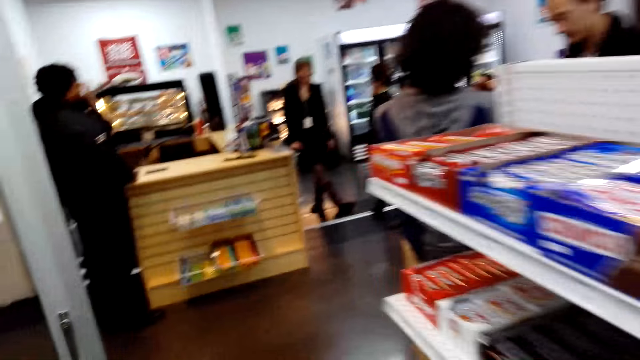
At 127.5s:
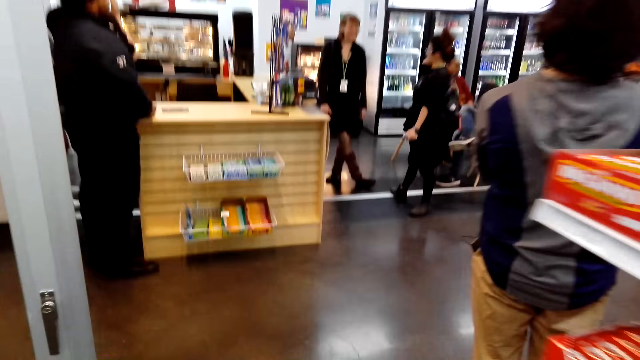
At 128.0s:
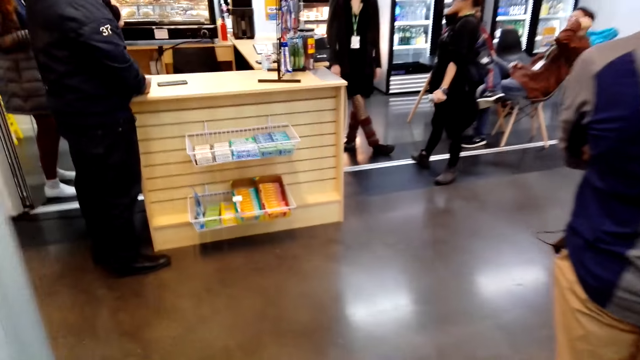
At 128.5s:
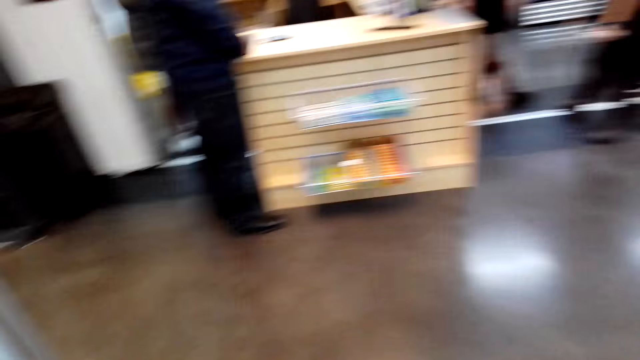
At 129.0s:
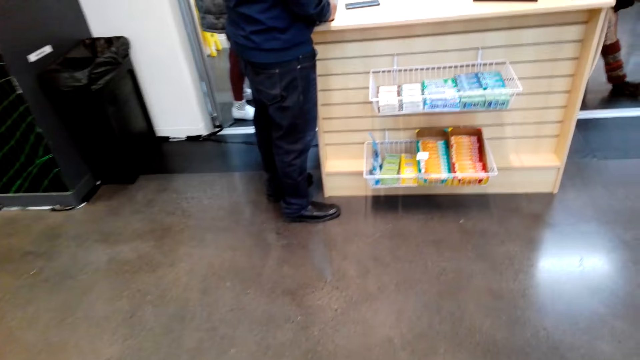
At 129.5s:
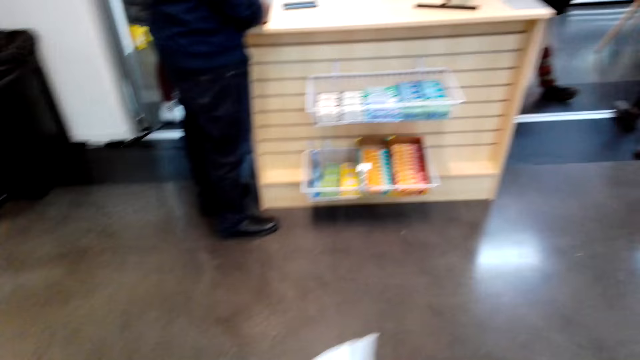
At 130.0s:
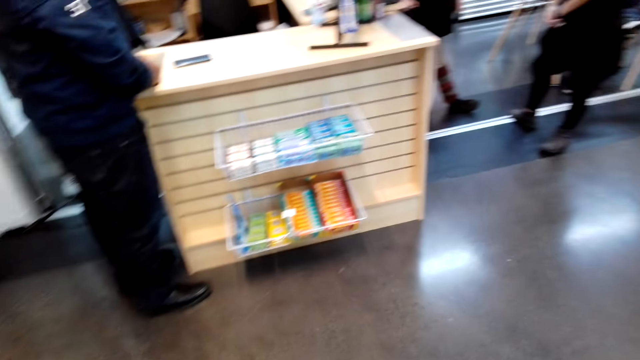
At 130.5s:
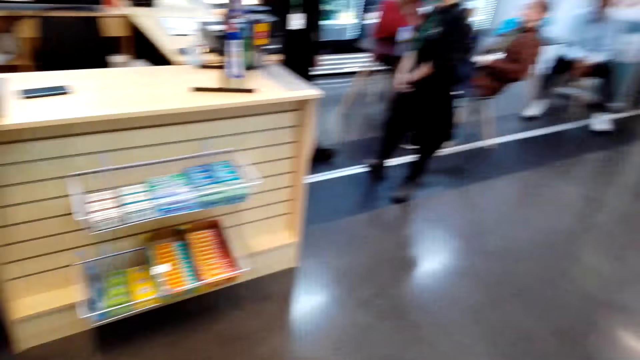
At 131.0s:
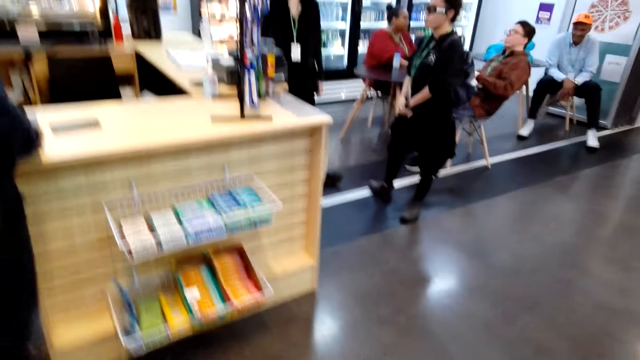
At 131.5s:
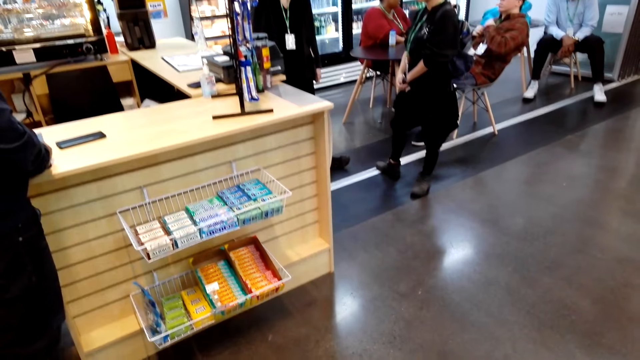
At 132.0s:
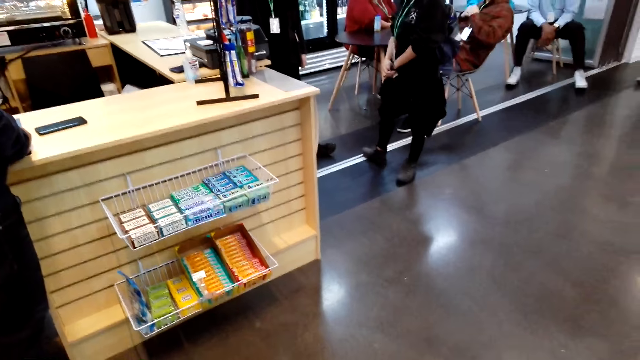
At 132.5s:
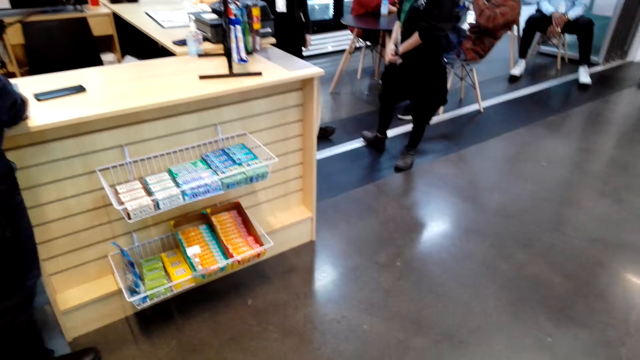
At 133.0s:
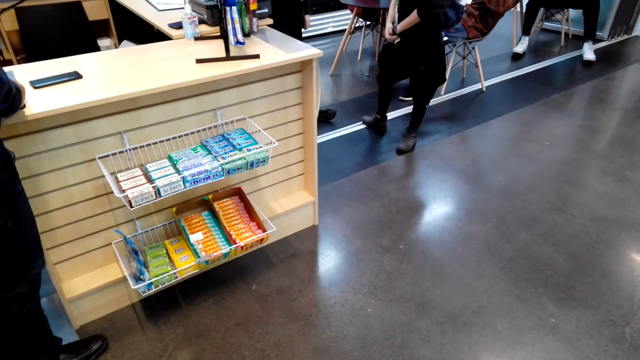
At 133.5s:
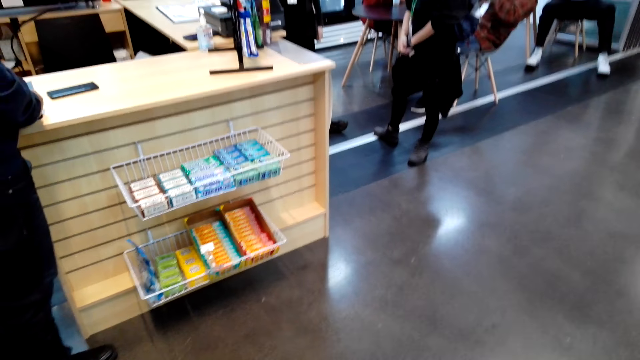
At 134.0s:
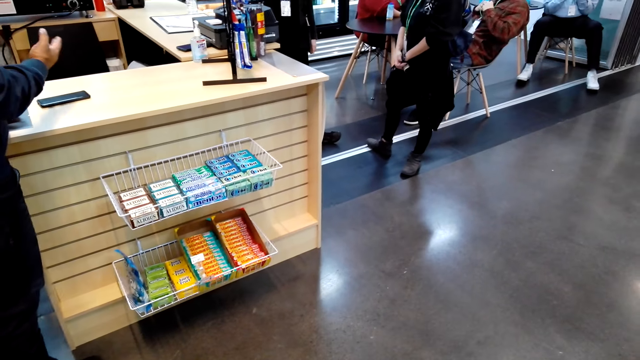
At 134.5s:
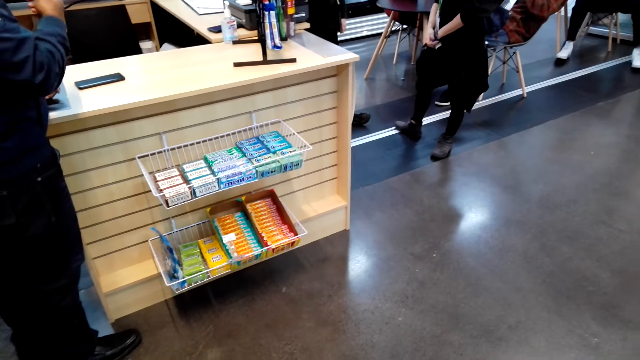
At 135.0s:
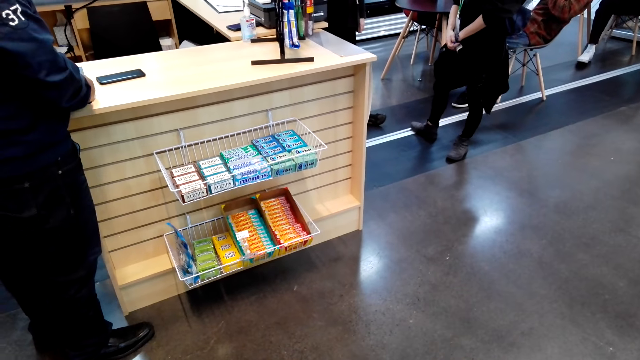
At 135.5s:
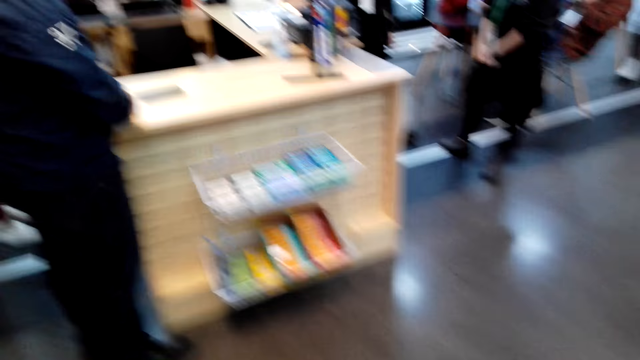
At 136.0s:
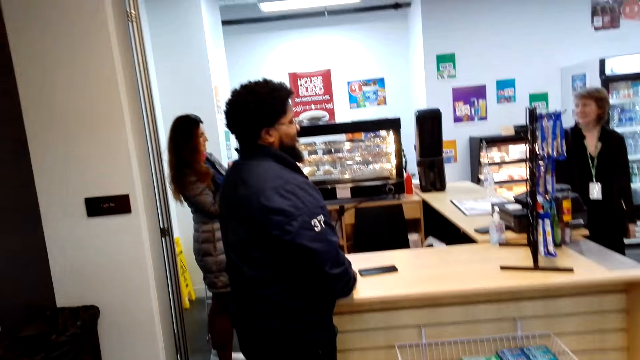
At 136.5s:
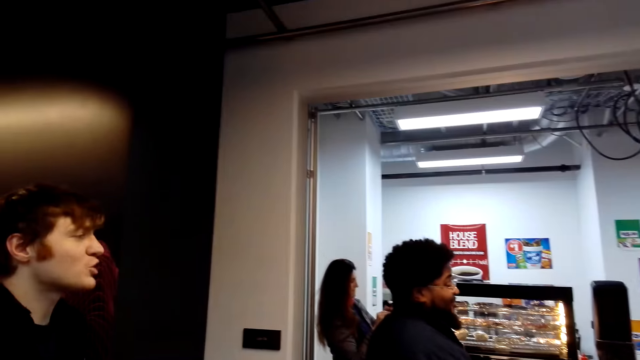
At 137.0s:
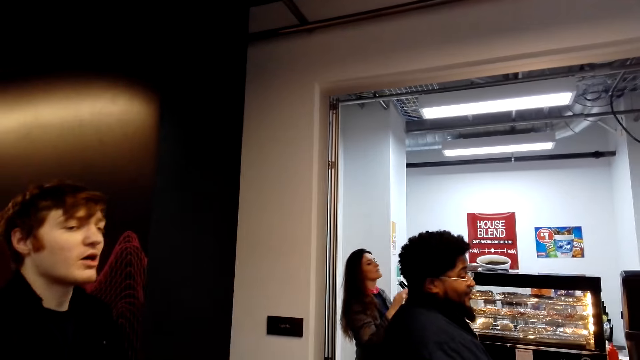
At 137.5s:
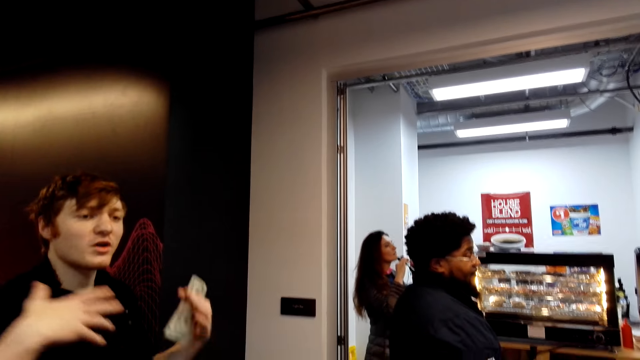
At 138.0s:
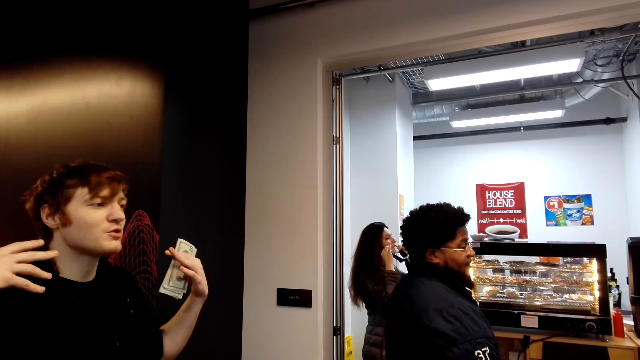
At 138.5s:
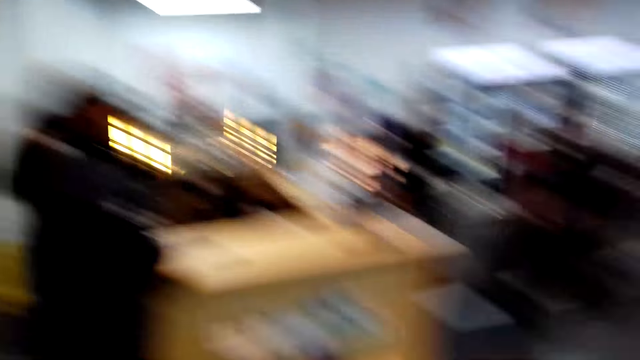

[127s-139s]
The camera wearer stands.

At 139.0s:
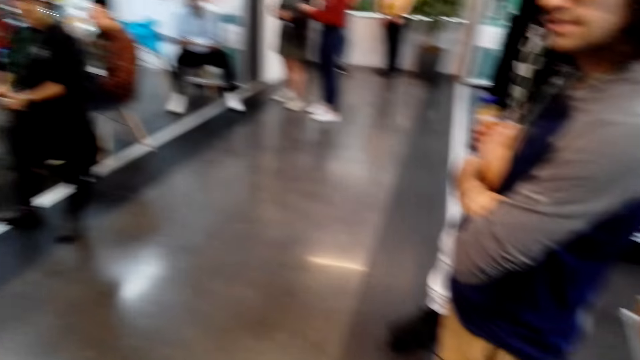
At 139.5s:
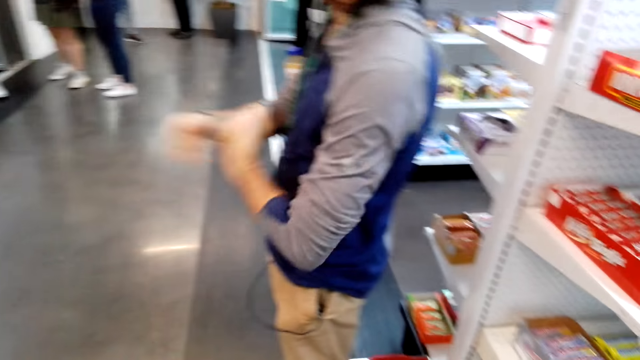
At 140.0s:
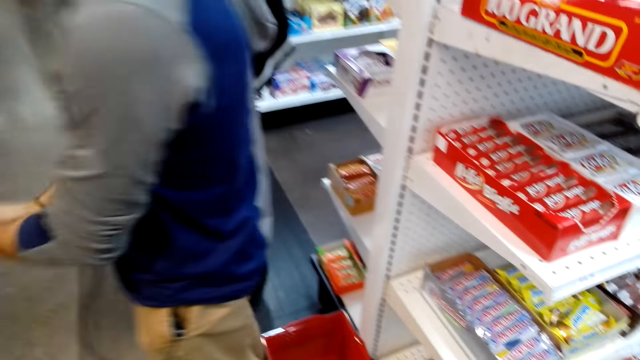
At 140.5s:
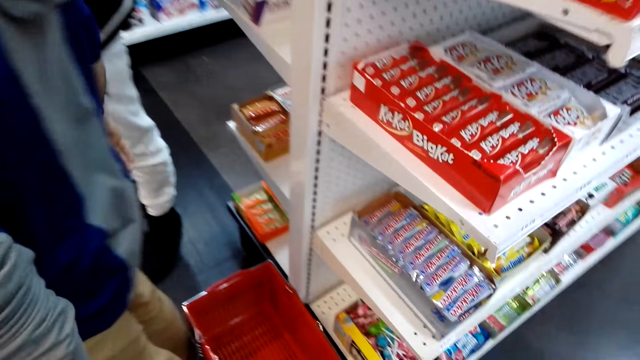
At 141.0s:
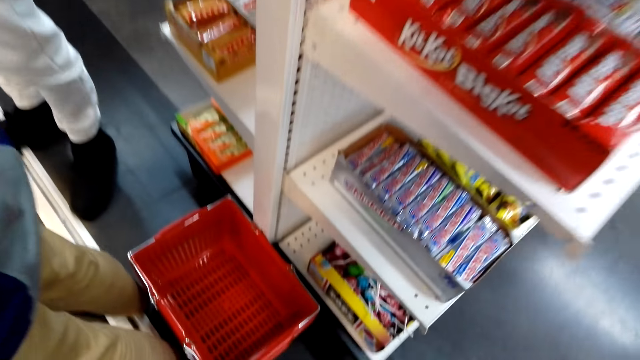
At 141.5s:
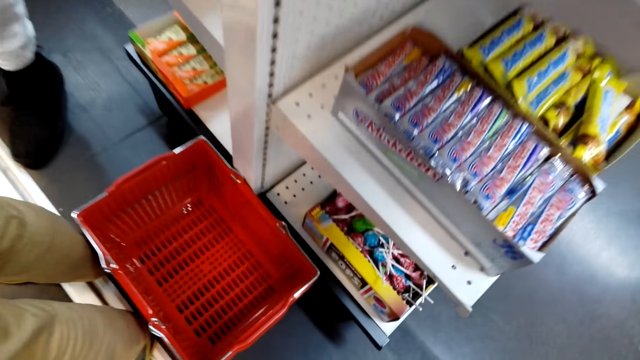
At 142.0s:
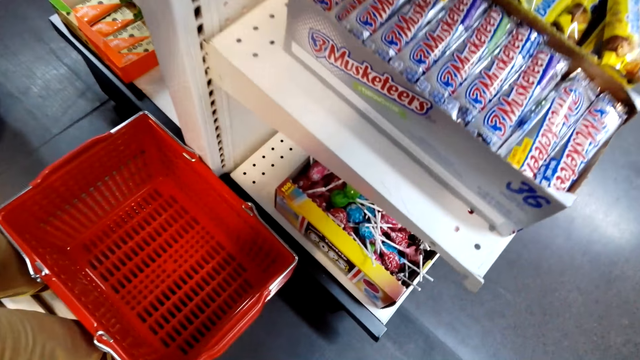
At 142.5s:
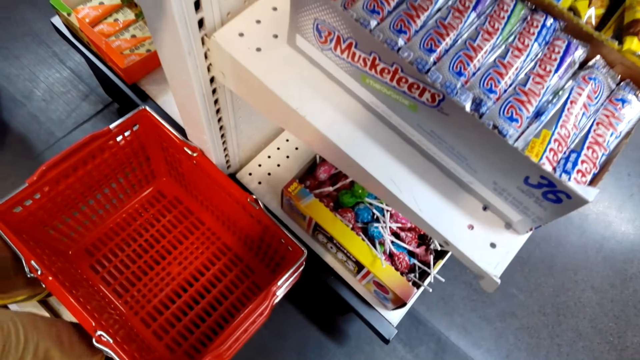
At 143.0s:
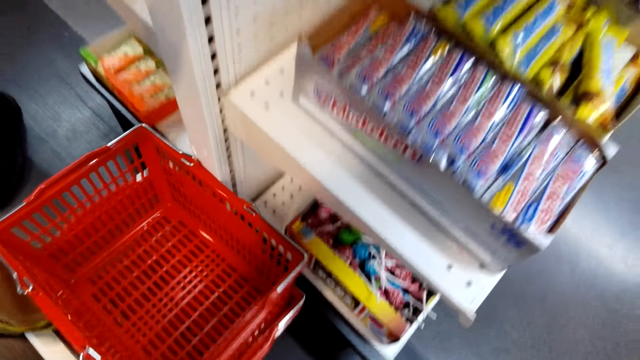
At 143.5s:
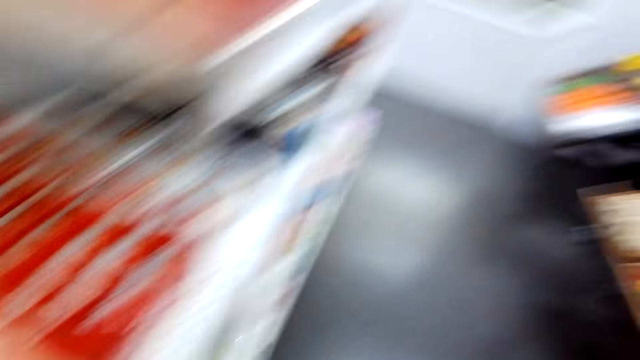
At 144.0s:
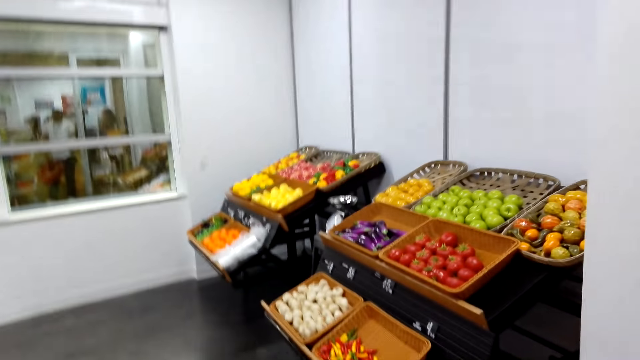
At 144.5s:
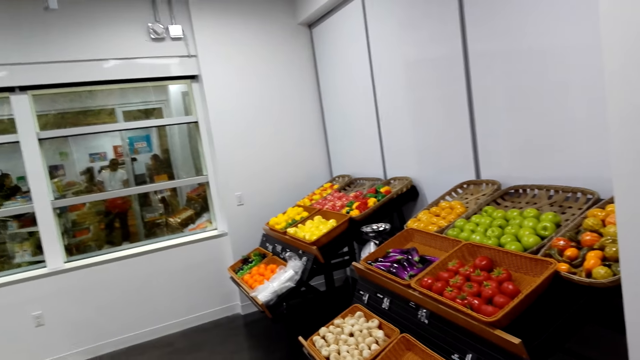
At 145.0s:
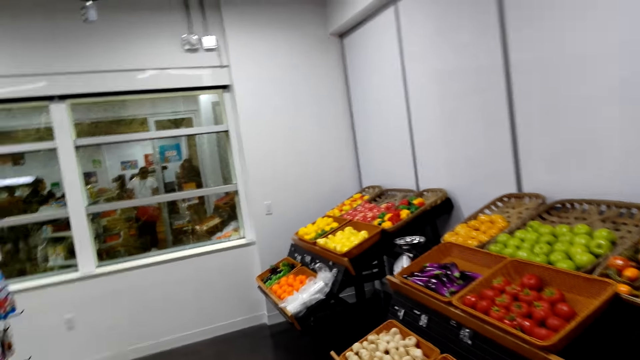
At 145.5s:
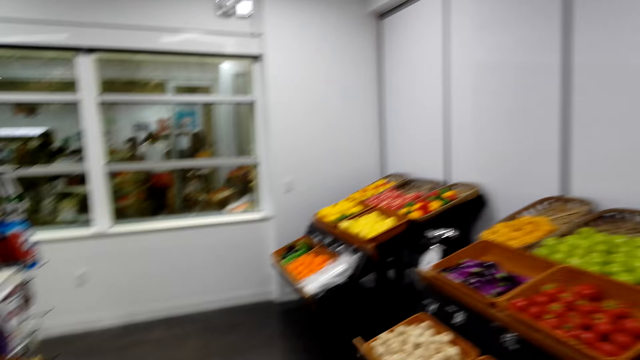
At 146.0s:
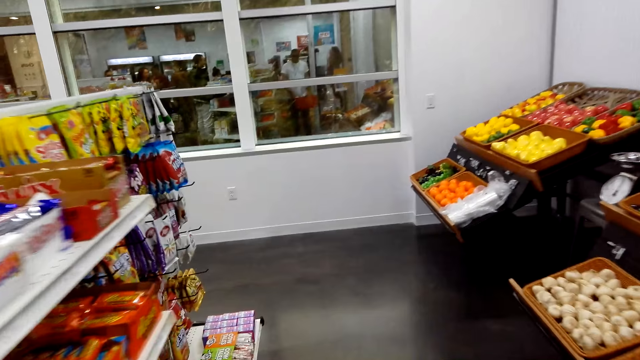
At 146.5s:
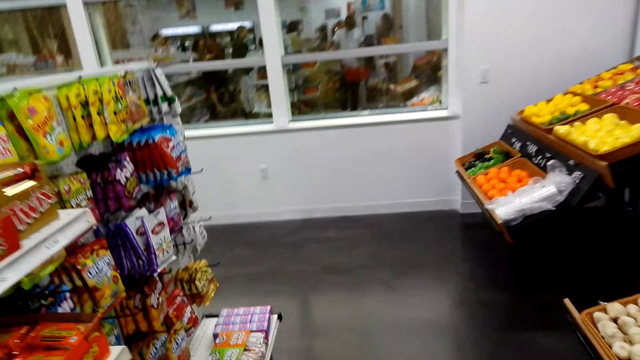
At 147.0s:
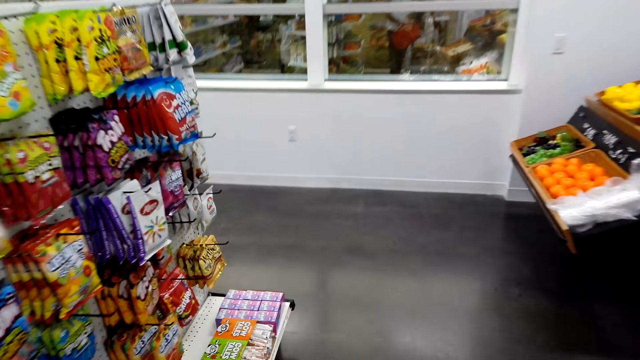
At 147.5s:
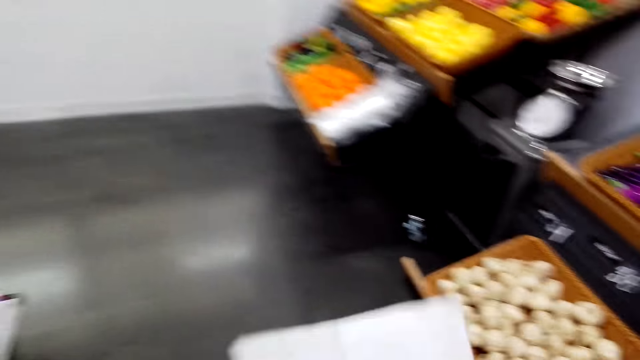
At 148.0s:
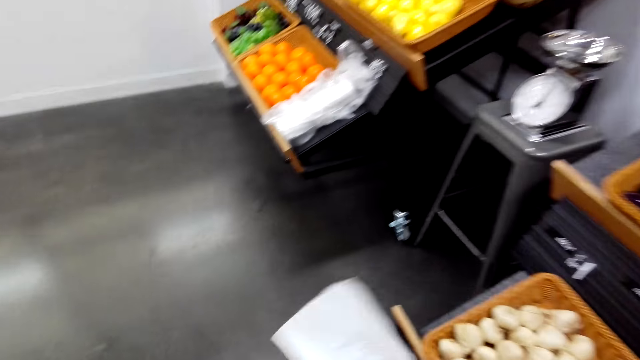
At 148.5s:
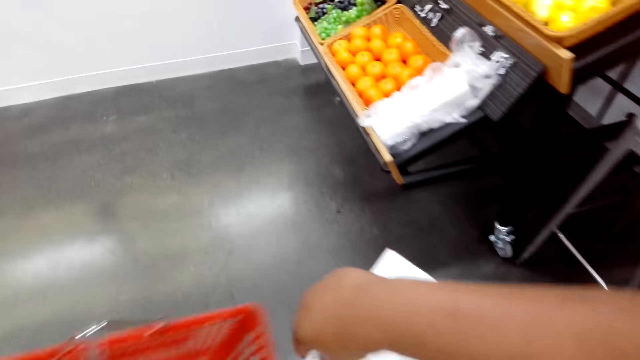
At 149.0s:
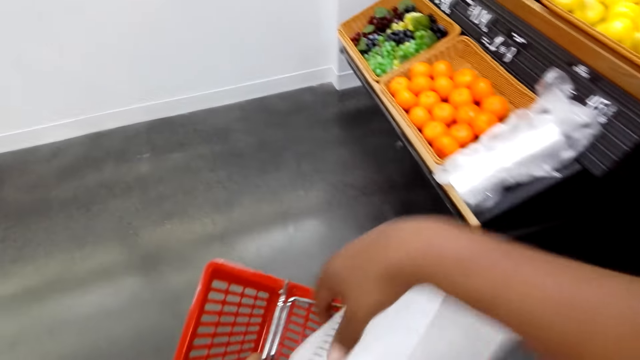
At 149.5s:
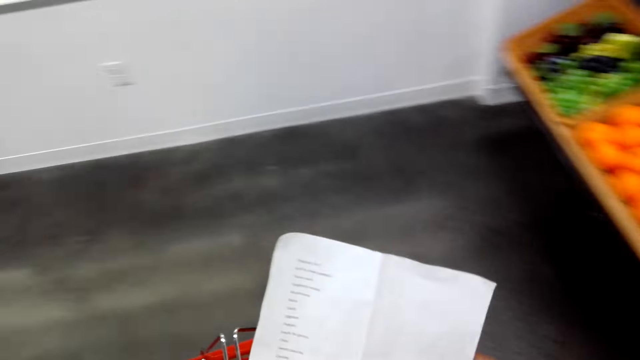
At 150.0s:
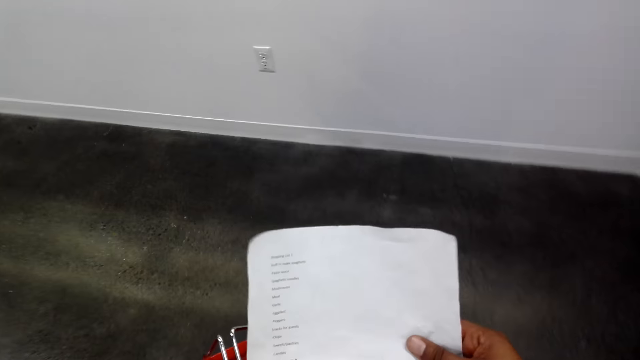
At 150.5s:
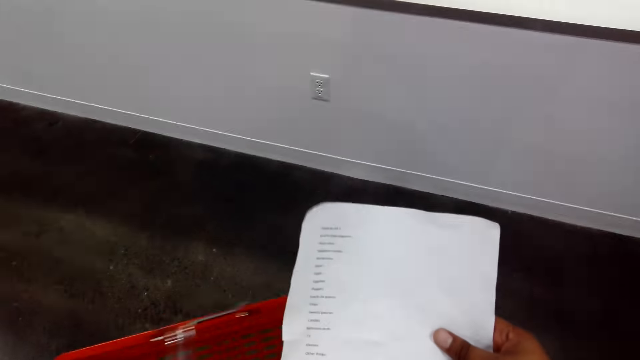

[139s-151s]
The camera wearer picks up a shopping basket. He walks around the store. He talks. He reads his paper.
